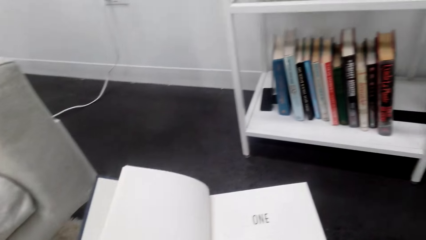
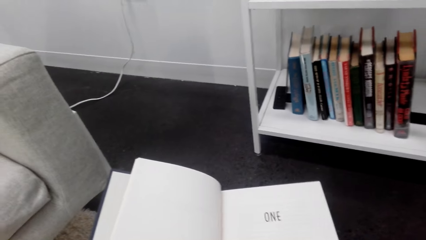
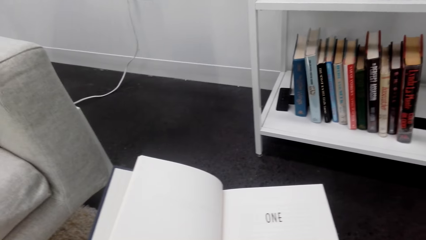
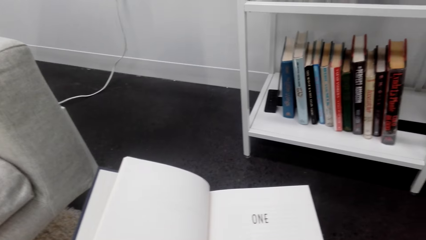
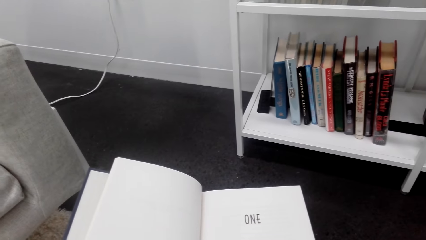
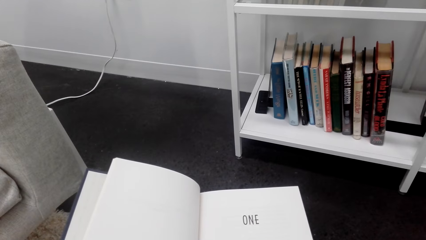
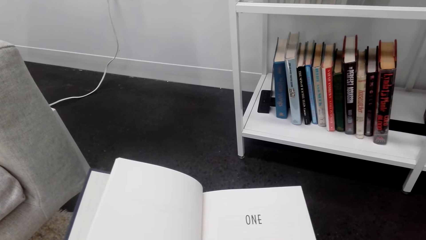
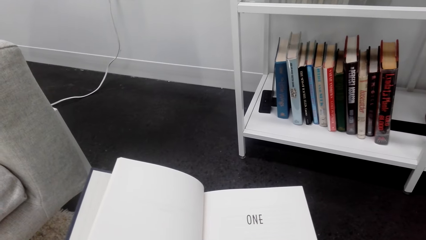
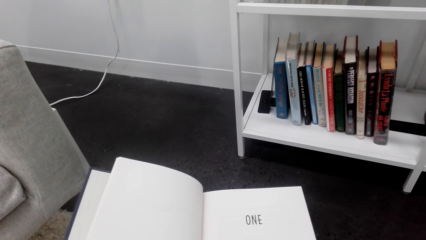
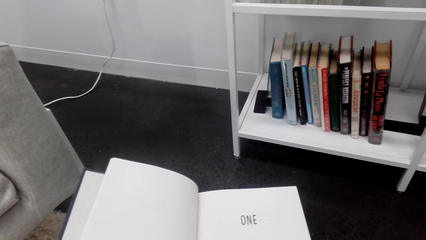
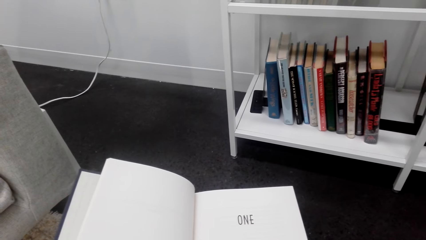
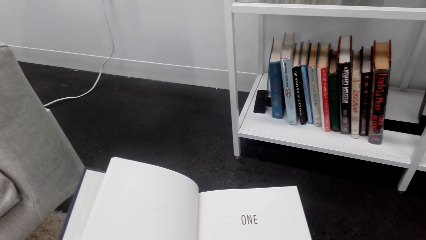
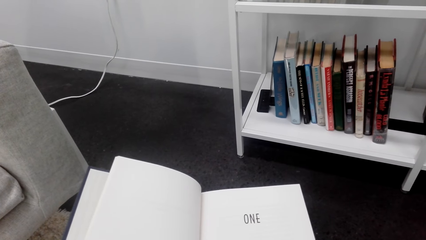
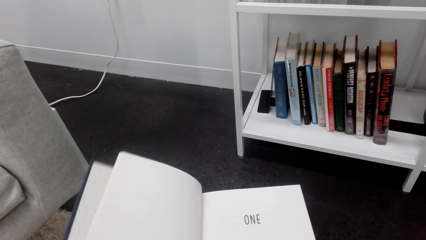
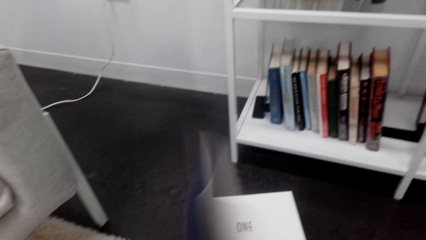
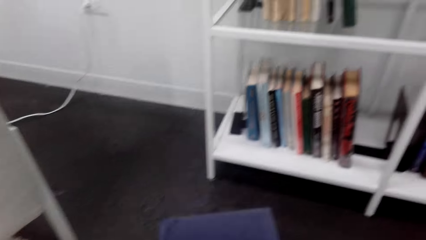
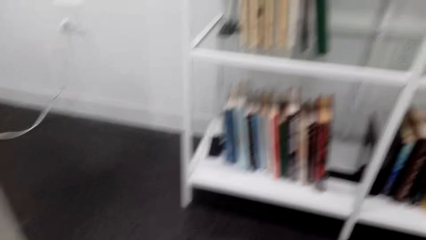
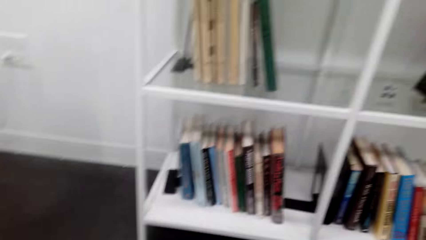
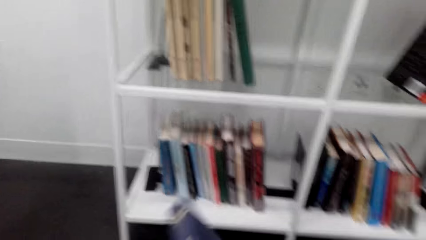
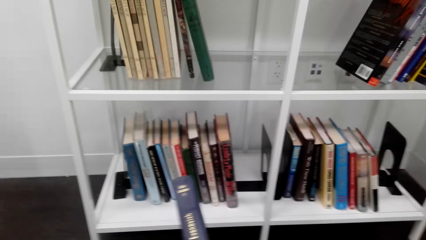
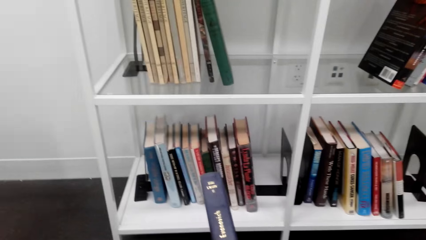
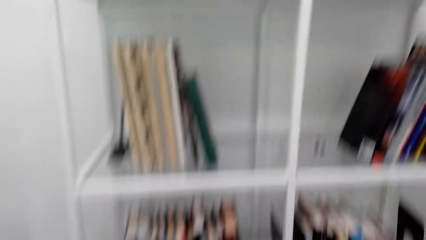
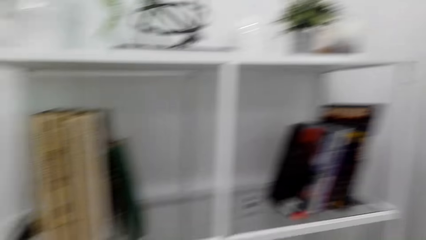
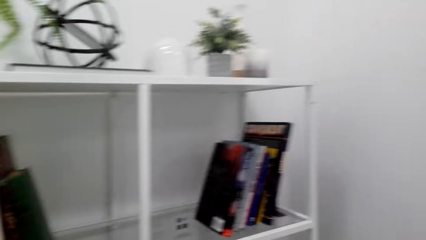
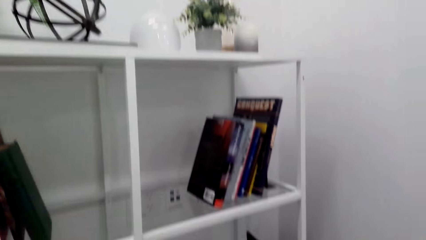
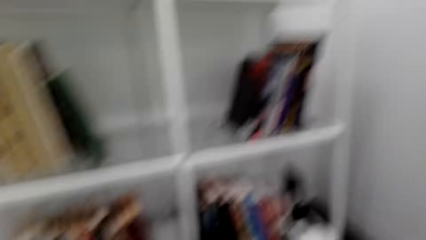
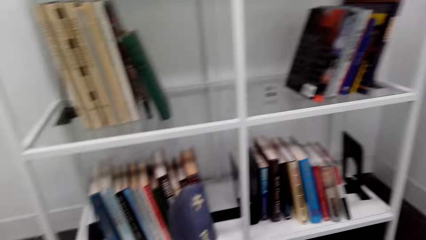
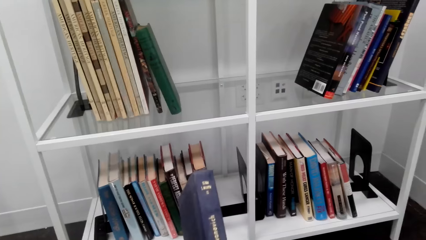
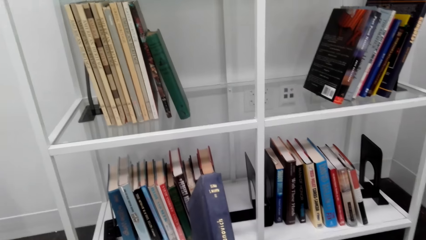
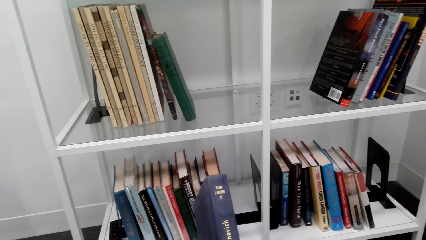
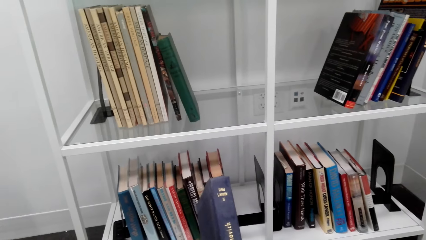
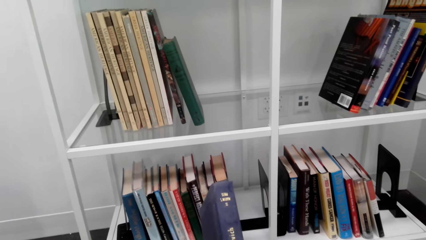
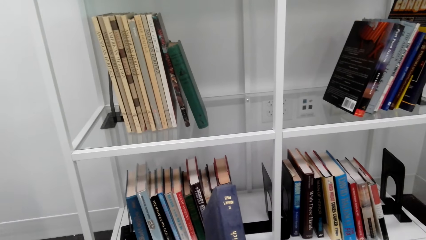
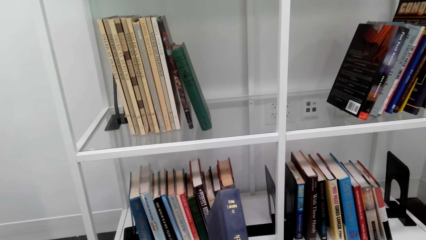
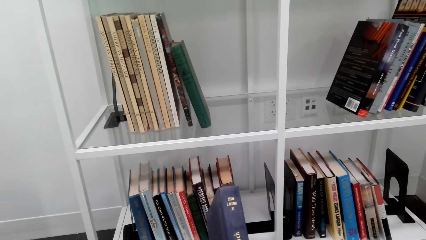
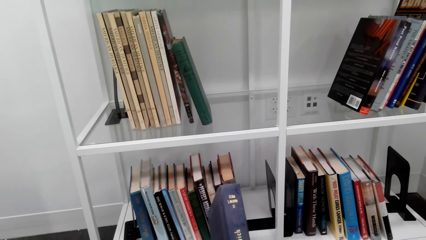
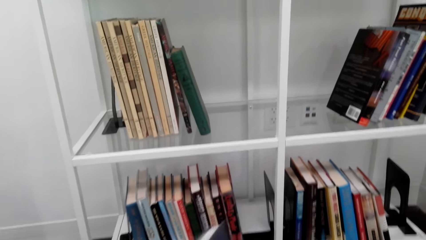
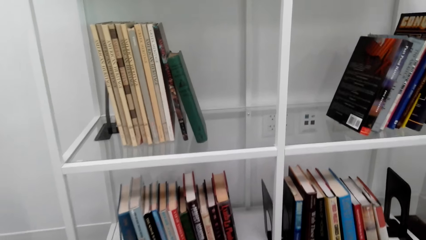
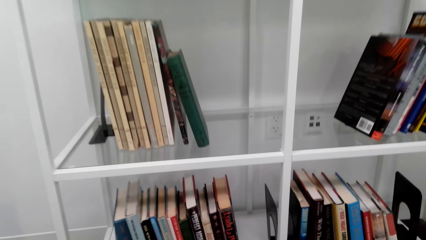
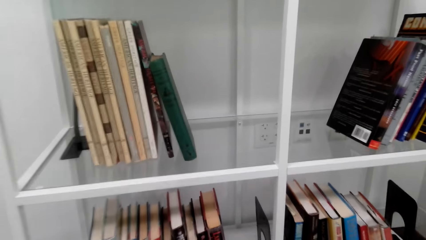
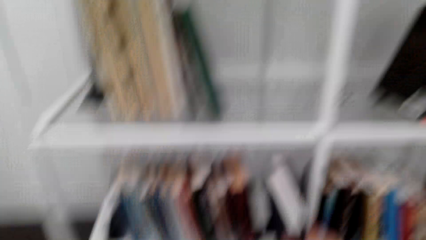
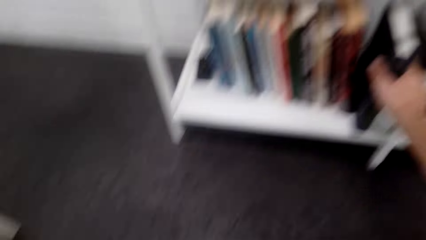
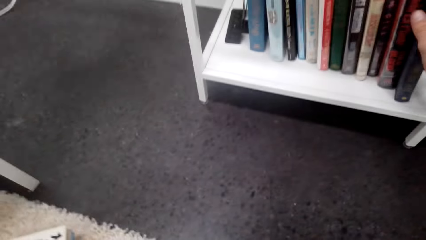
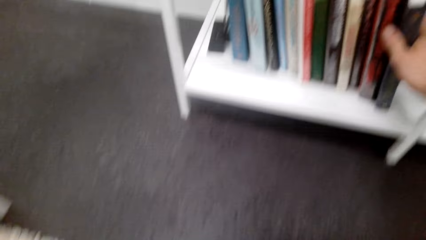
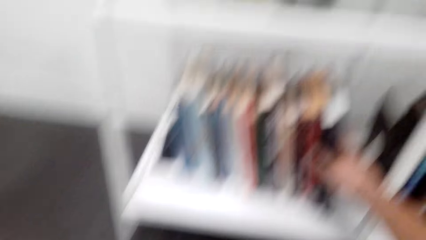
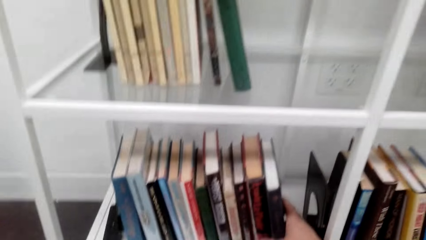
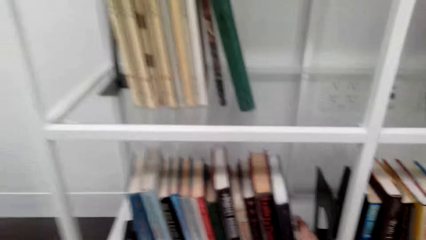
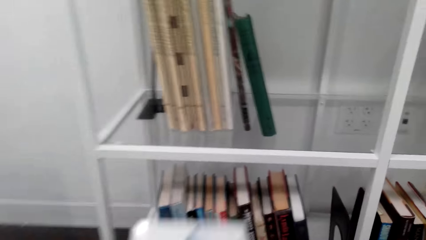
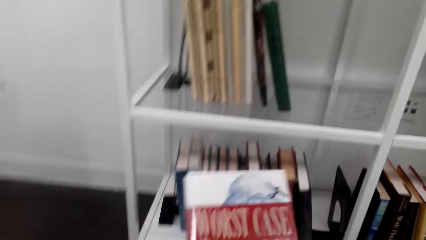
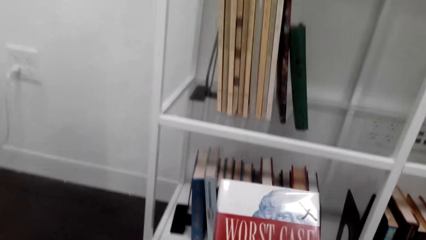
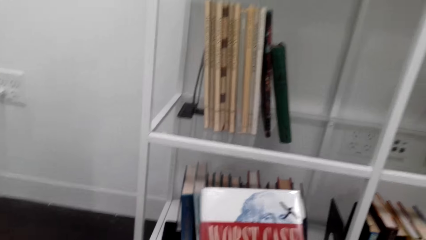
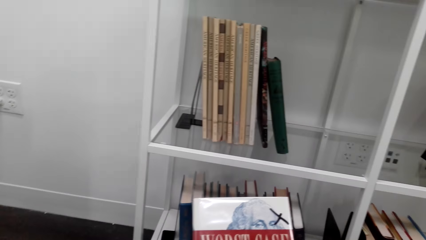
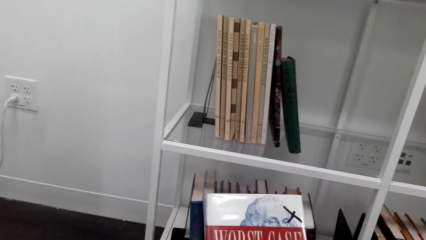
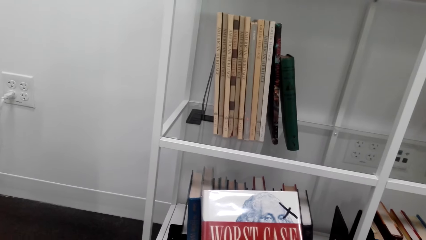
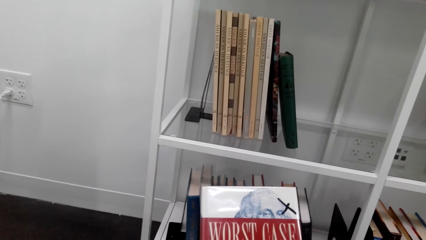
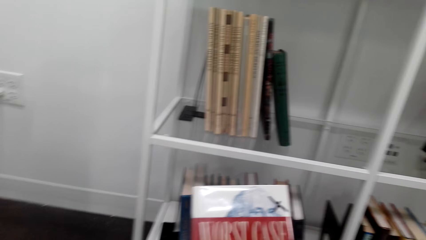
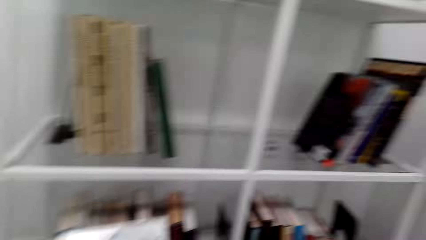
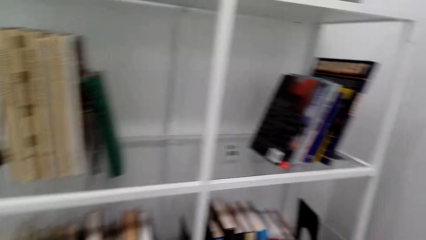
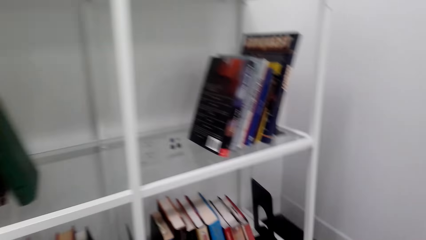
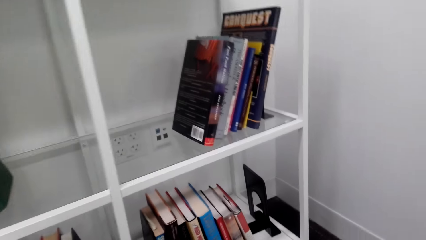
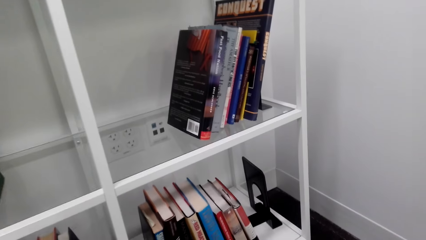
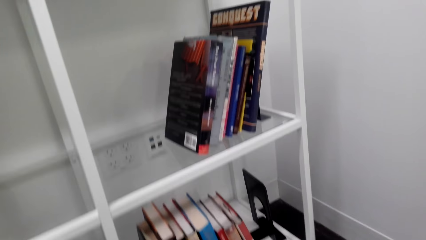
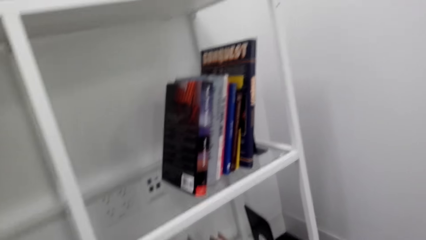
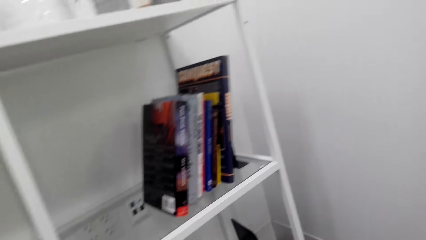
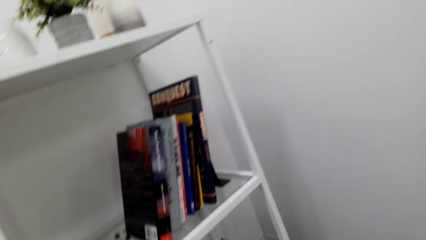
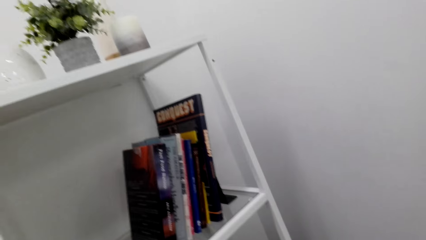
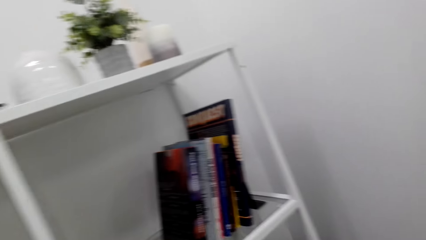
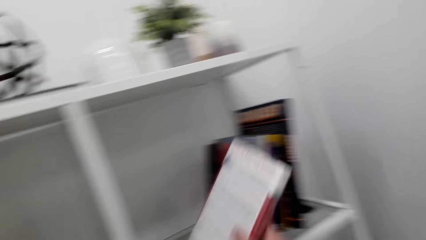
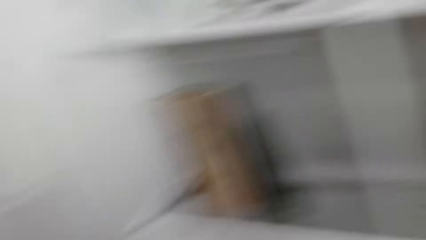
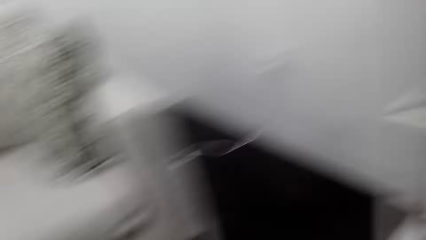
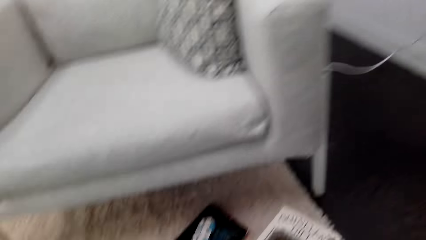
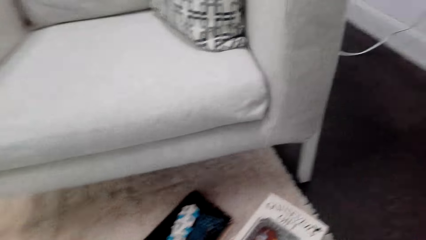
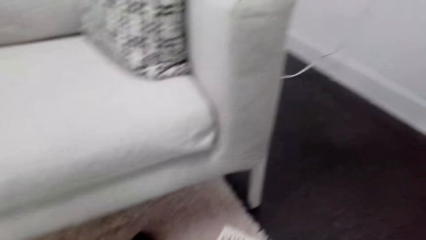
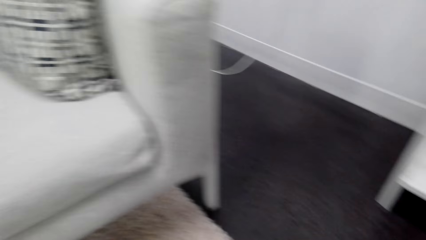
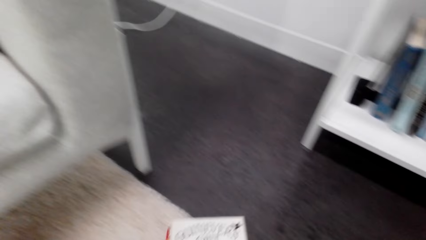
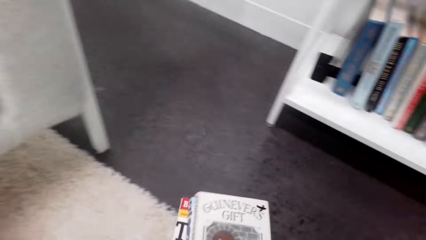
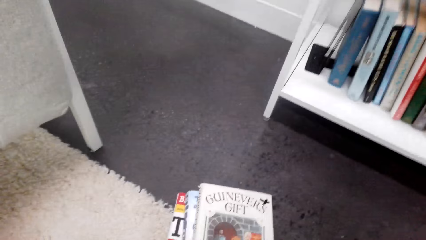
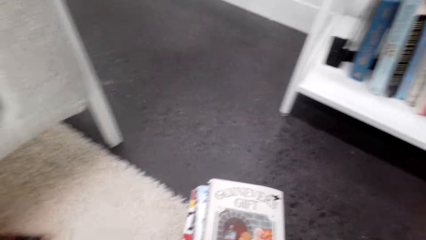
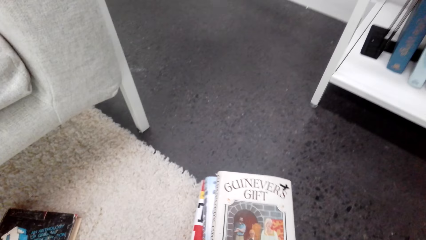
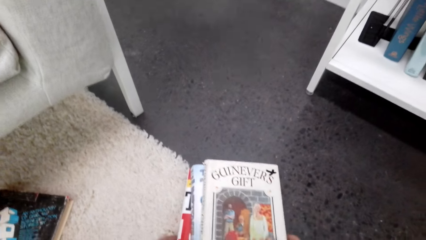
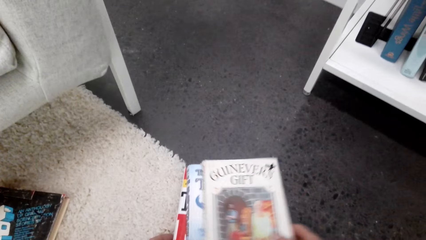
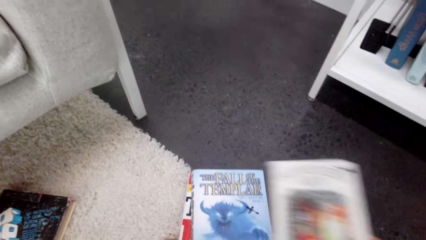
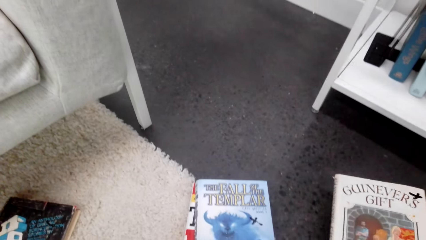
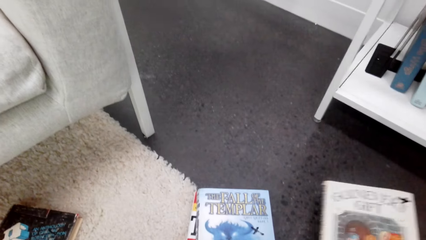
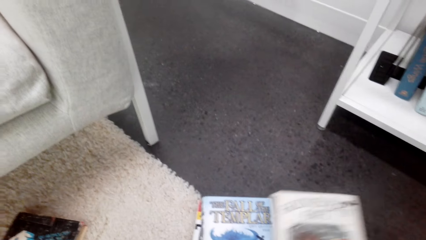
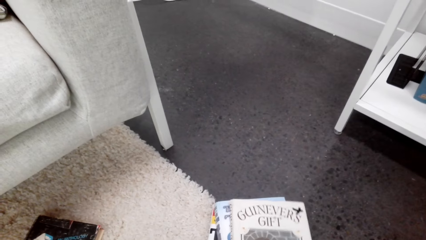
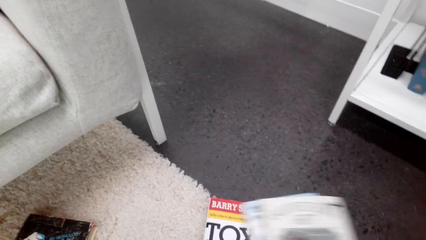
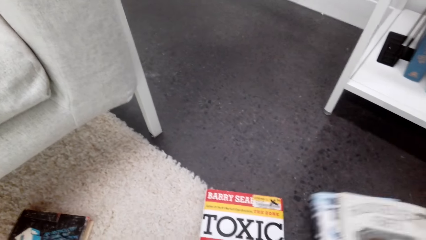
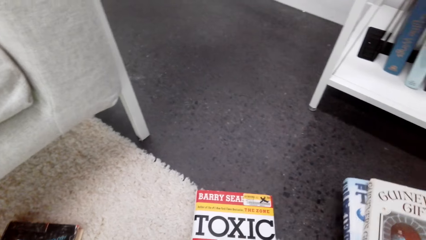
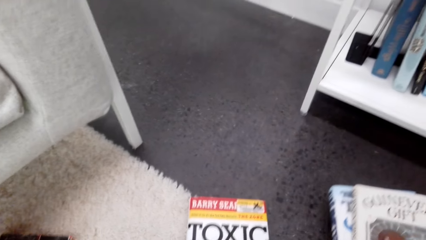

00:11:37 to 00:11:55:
The camera wearer flips the book pages and closes the book. They look on the book spine. They place the book on the bookshelf. They read a book cover and take a book. They place the book on the bookshelf. They read a book cover and take books.
